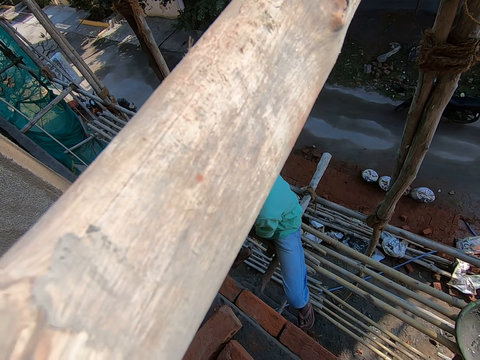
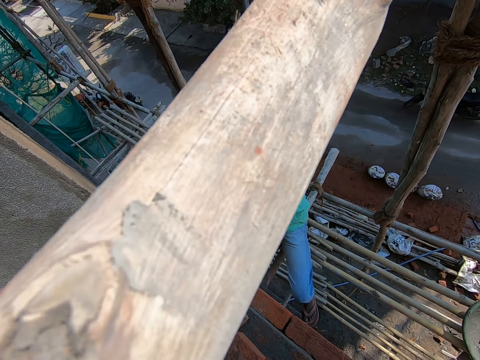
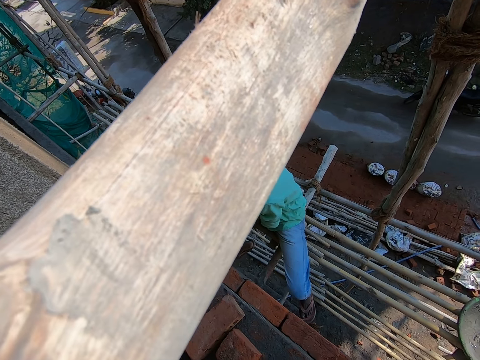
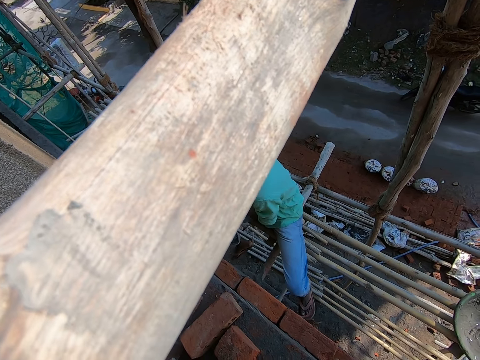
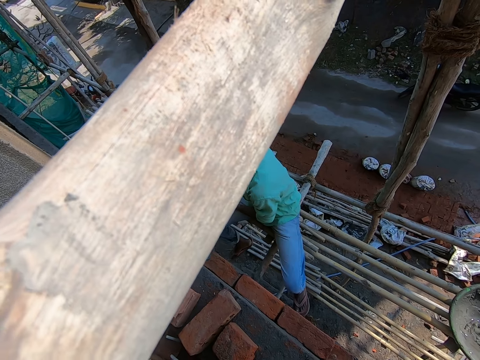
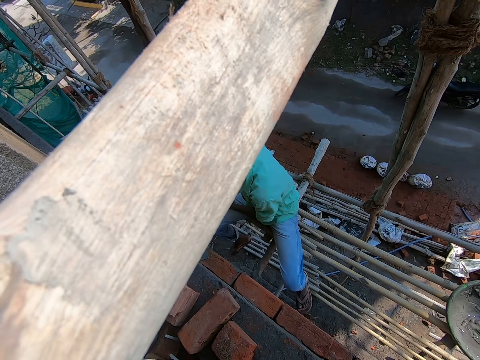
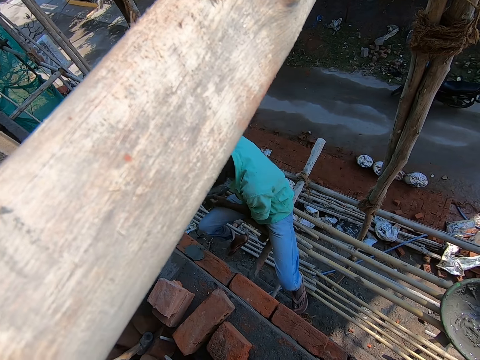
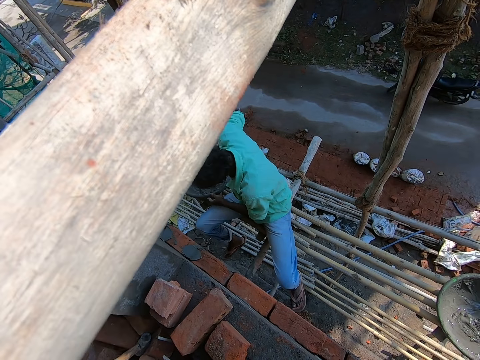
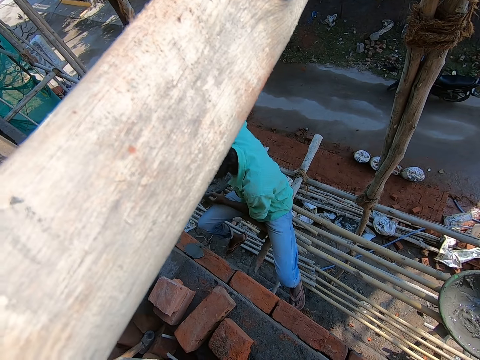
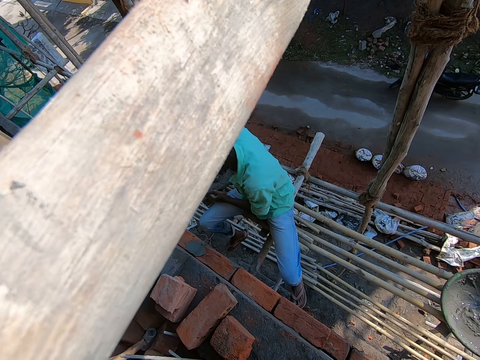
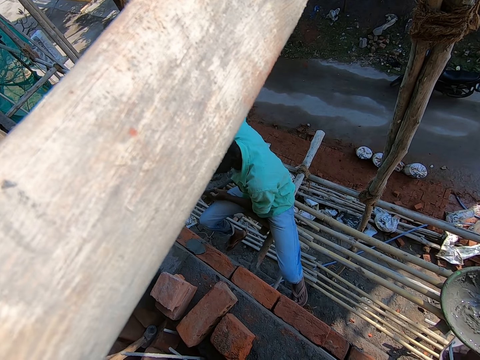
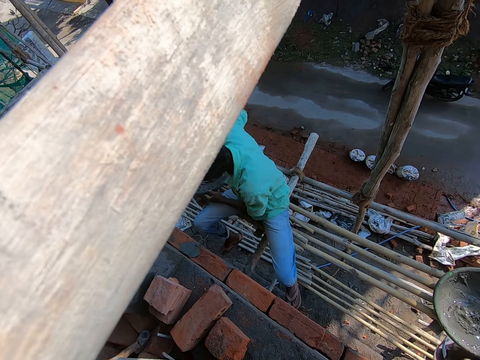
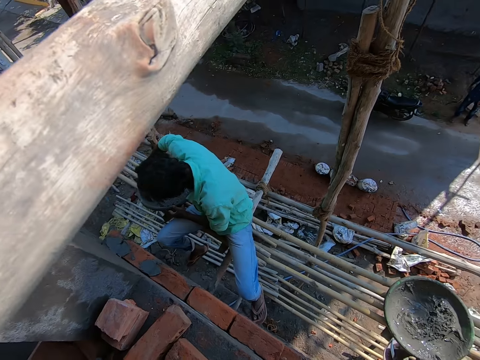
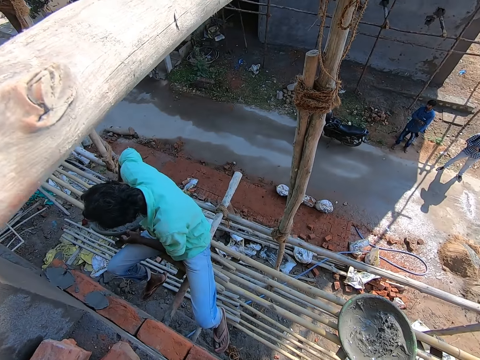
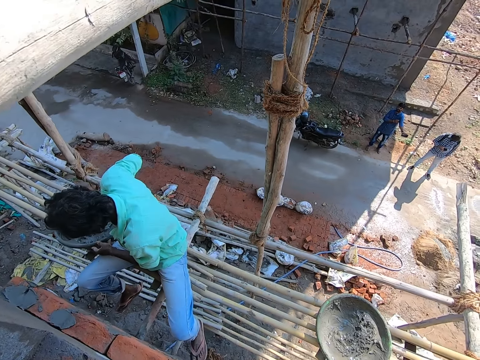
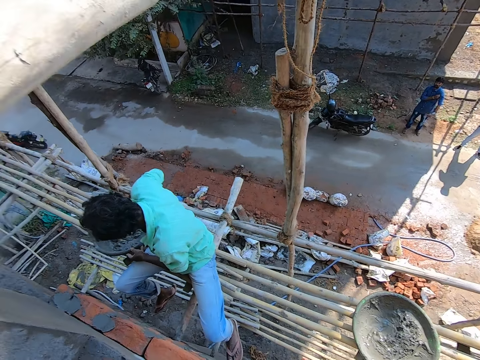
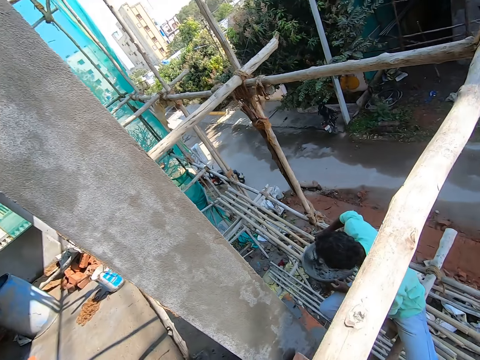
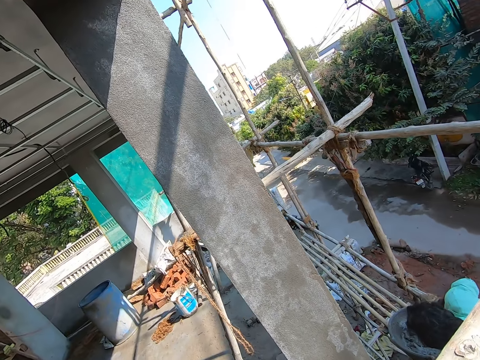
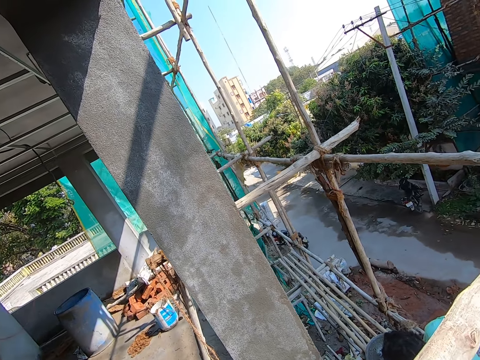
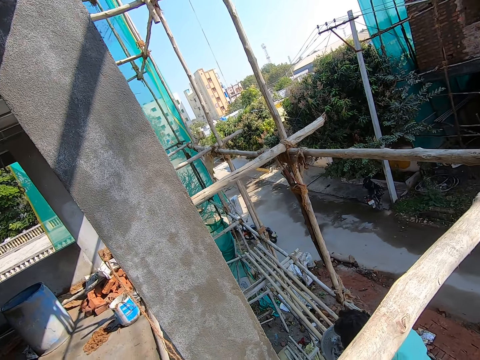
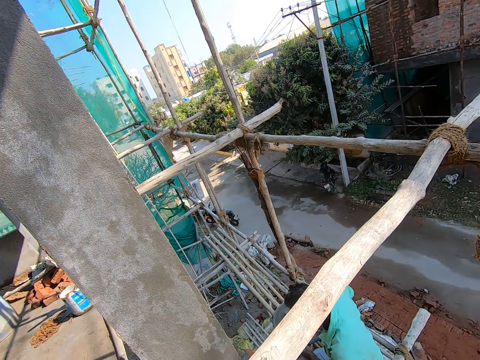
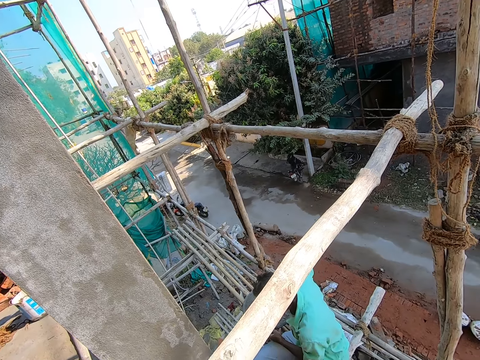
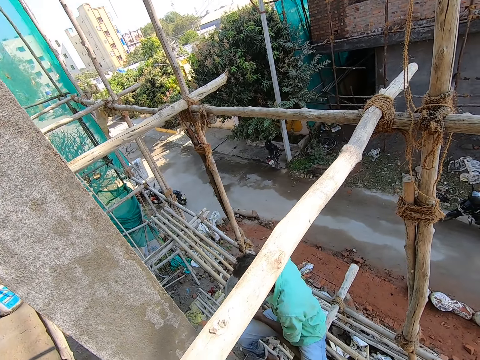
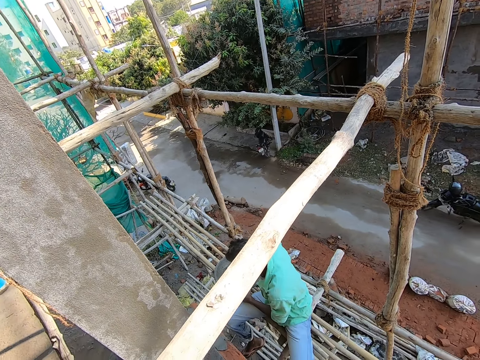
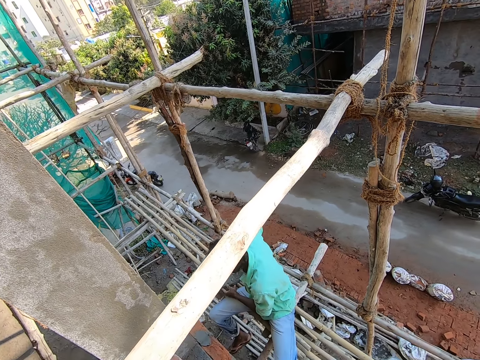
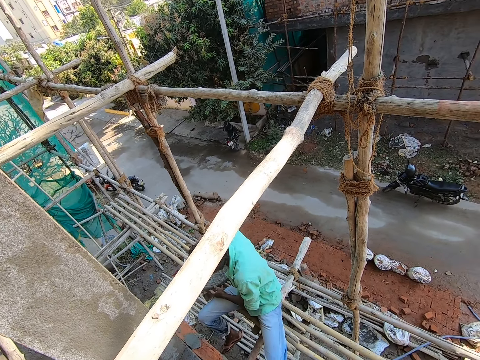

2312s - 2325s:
The camera wearer looks around the construction site. The man stirs the cement in the head pan with the trowel with his right hand. The camera wearer converses with the man. They look around the construction site.

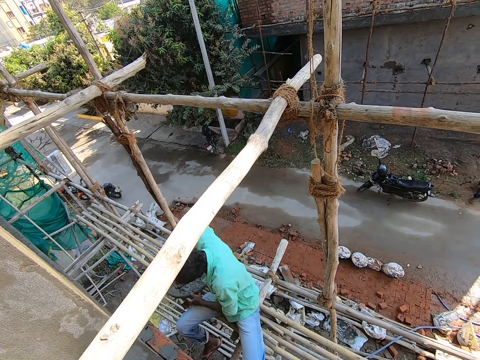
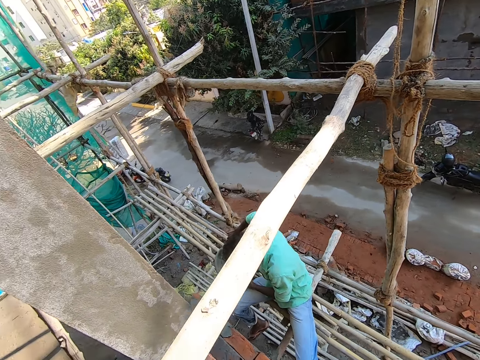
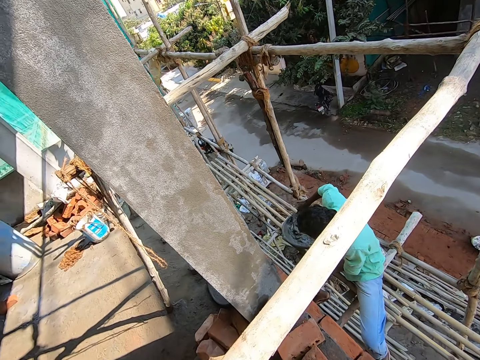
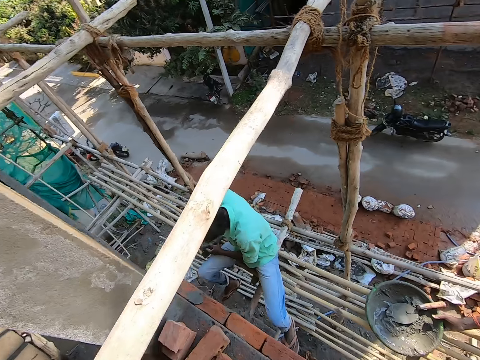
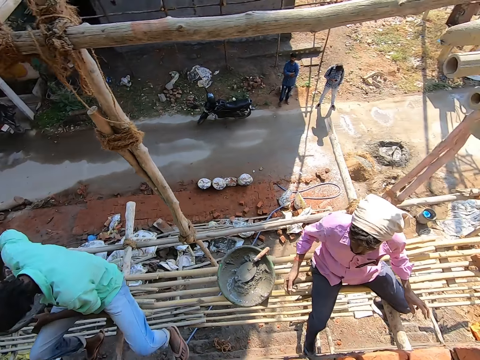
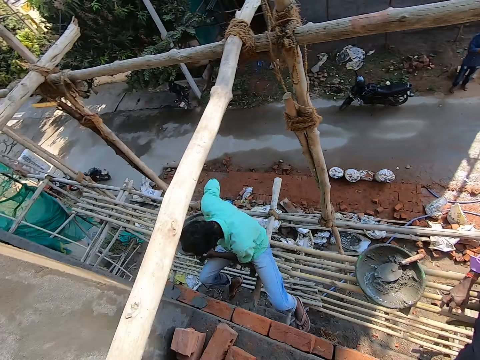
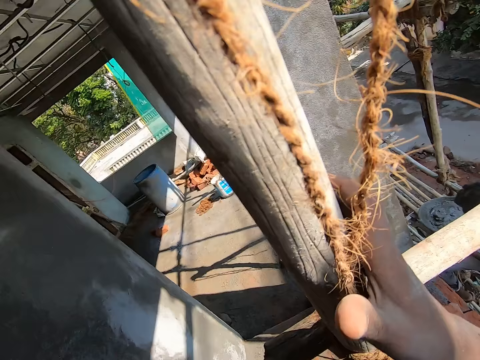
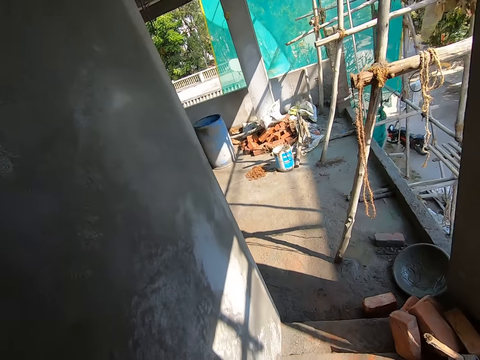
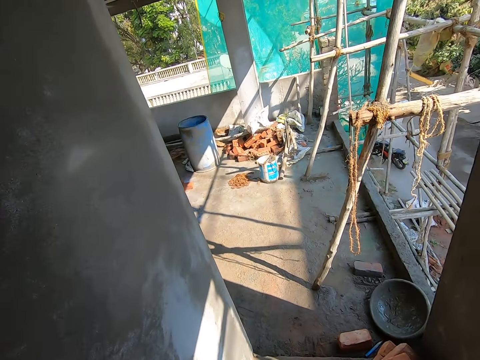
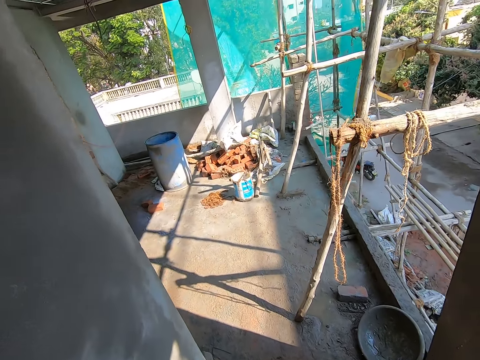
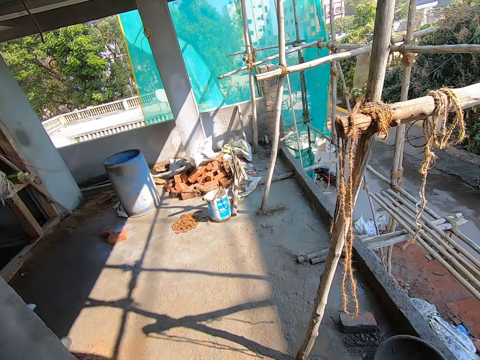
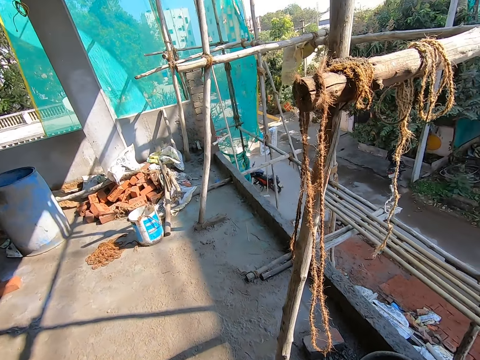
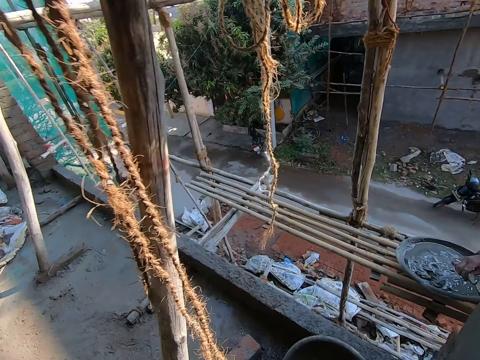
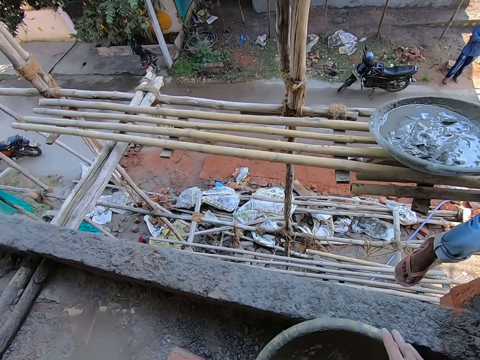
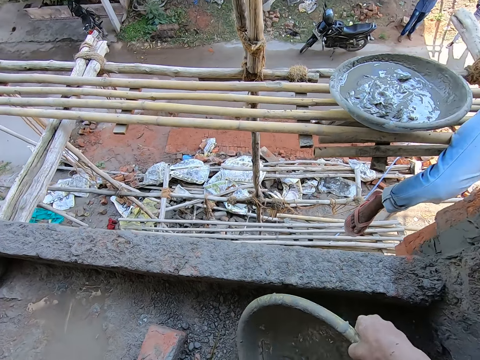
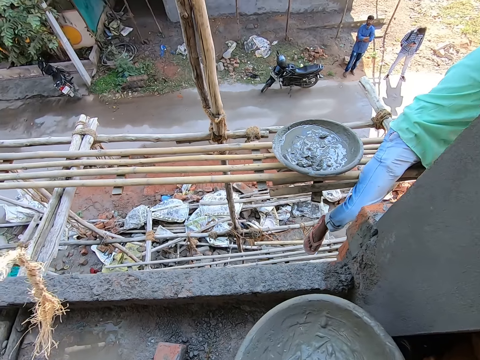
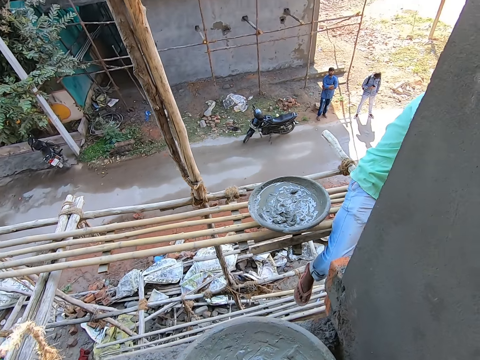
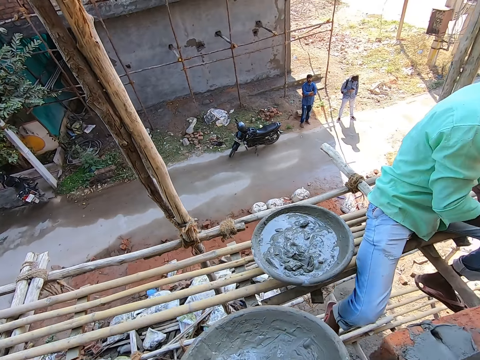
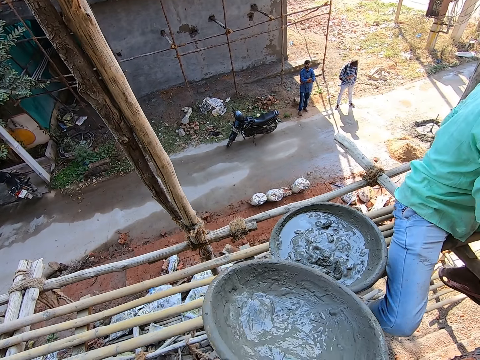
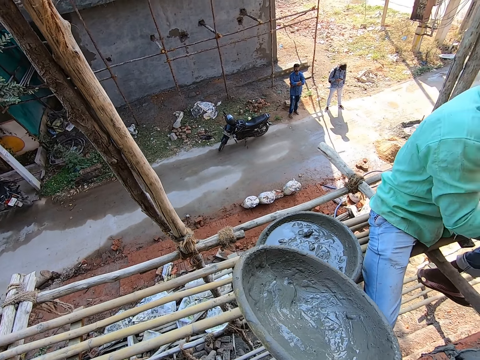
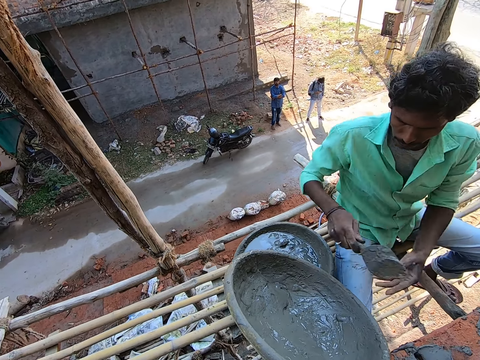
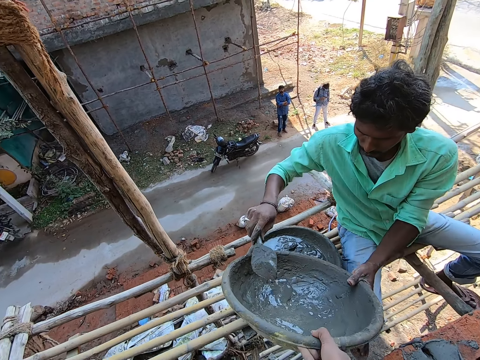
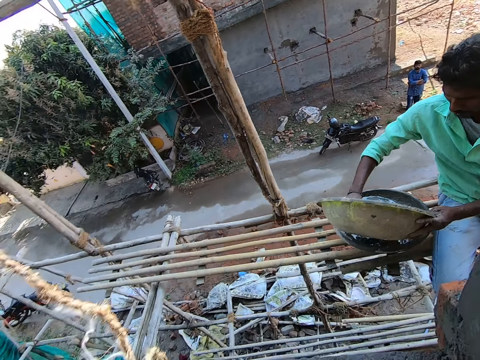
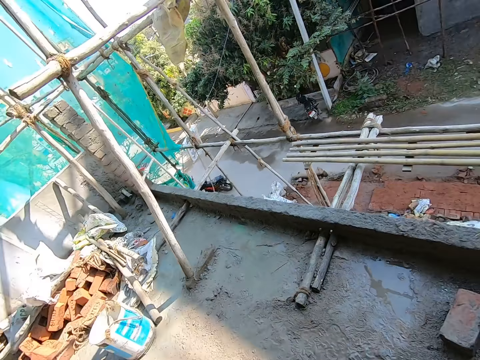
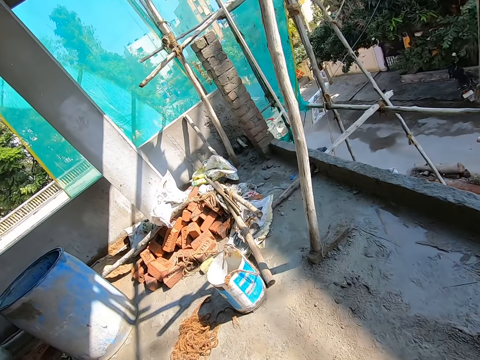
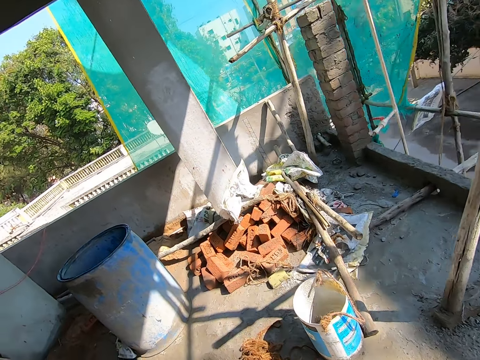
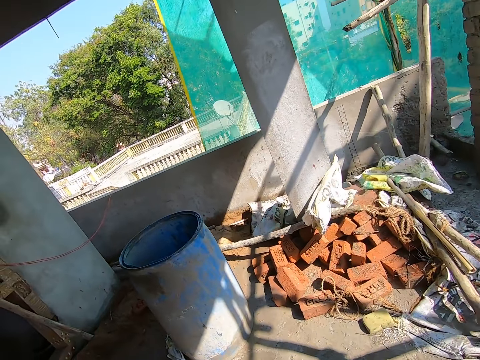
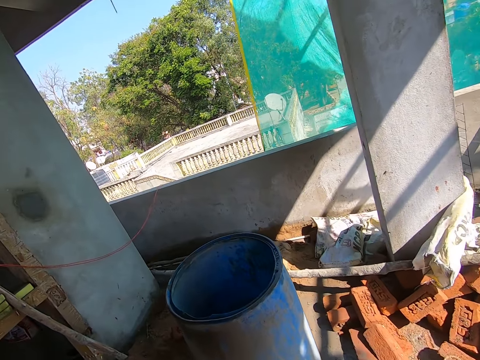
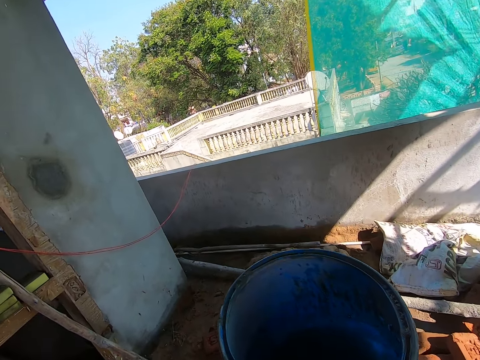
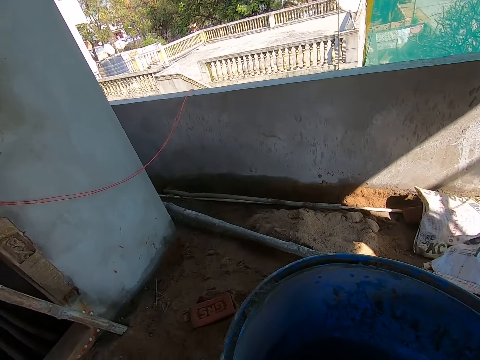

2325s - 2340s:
The man hits the head pan with the trowel with his right hand. The camera wearer holds the stick with his right hand. He walks around the construction site. He picks the head pan from the floor with his right hand. He converses with the man. He passes the head pan to the man. The man scoops cement from the head pan with the trowel with his right hand. The camera wearer walks around the construction site.
